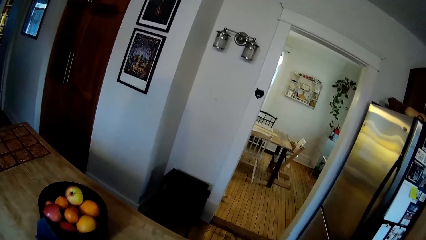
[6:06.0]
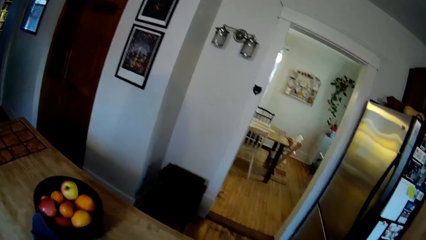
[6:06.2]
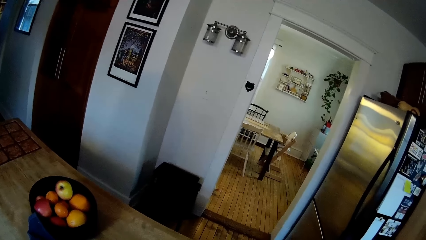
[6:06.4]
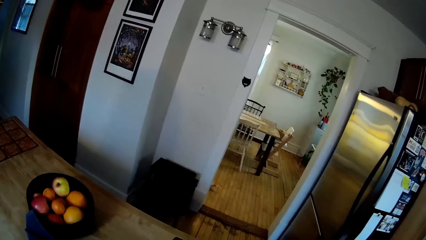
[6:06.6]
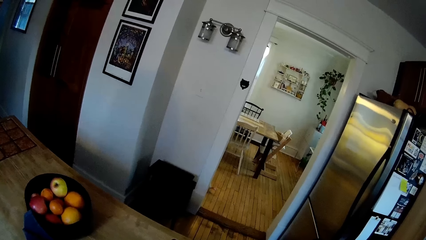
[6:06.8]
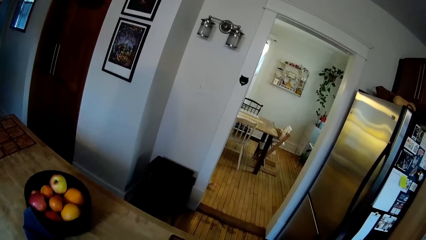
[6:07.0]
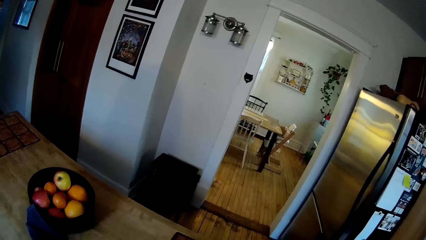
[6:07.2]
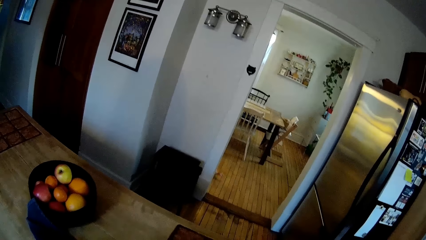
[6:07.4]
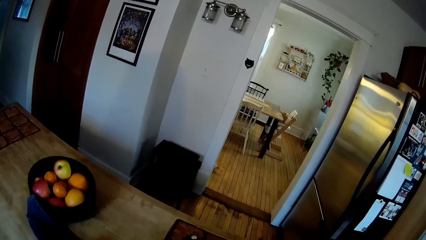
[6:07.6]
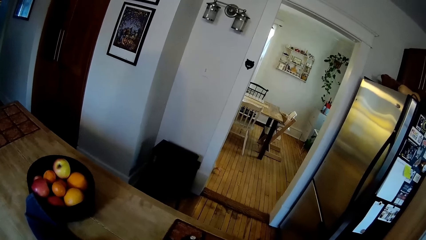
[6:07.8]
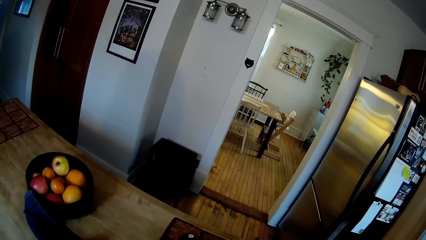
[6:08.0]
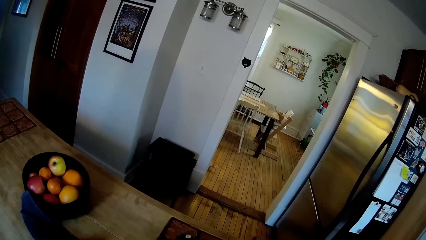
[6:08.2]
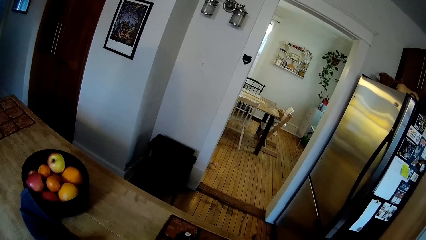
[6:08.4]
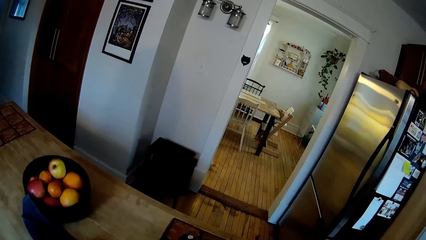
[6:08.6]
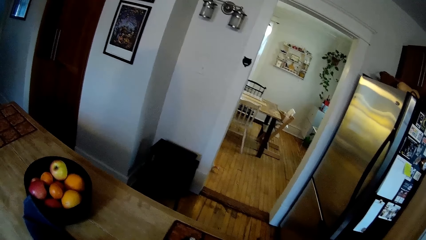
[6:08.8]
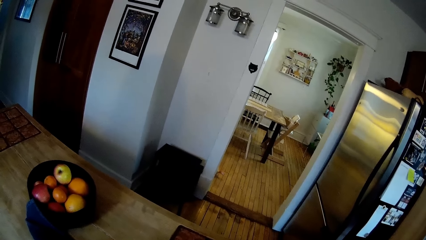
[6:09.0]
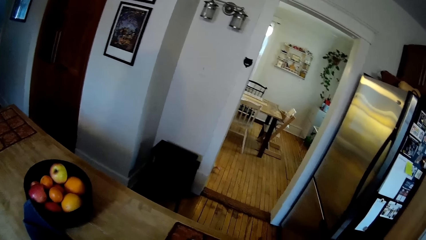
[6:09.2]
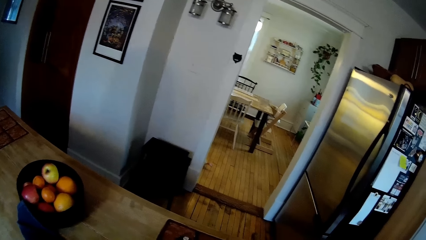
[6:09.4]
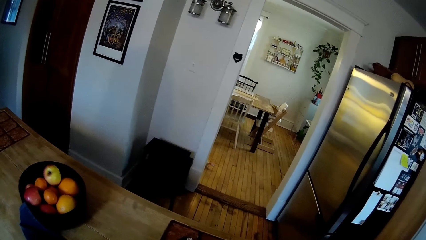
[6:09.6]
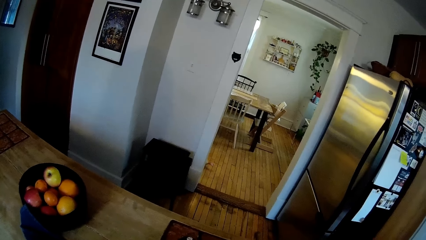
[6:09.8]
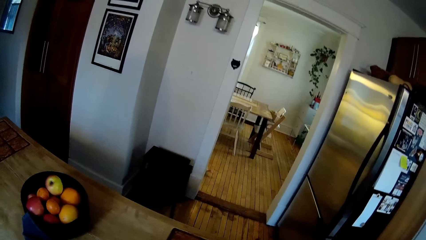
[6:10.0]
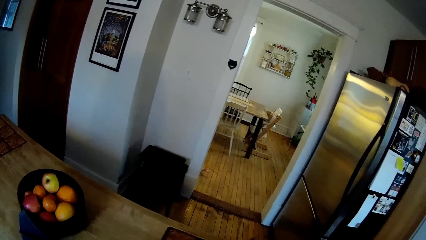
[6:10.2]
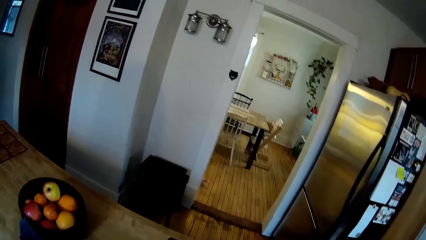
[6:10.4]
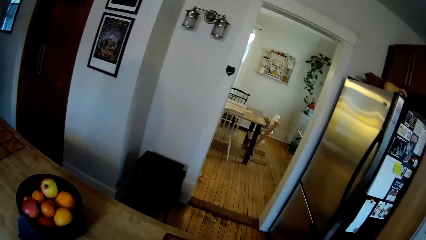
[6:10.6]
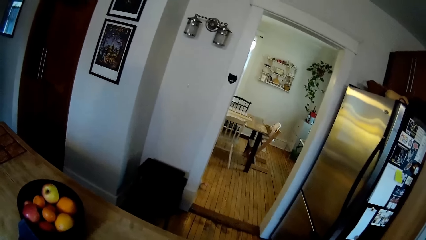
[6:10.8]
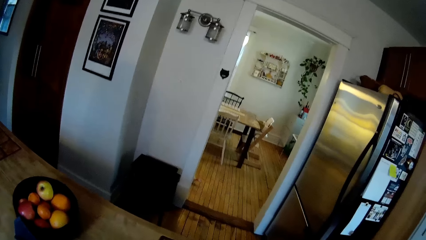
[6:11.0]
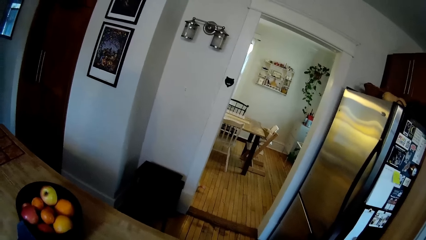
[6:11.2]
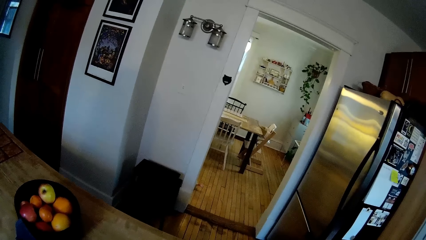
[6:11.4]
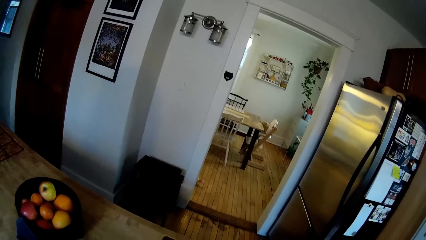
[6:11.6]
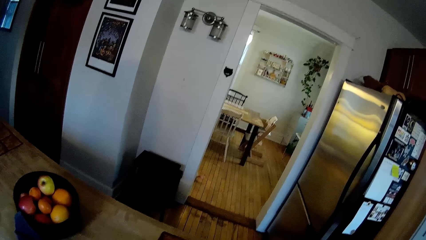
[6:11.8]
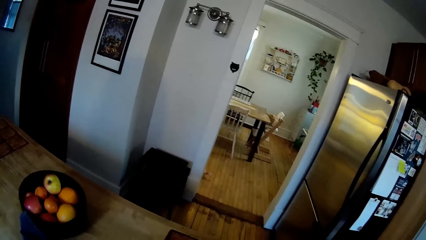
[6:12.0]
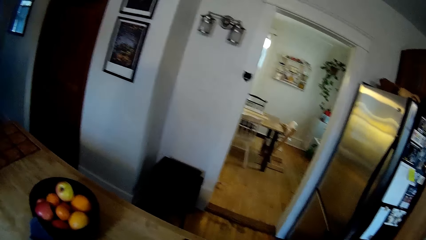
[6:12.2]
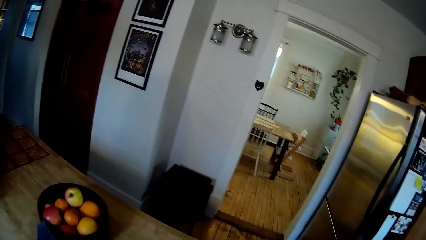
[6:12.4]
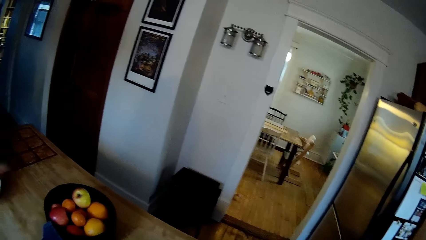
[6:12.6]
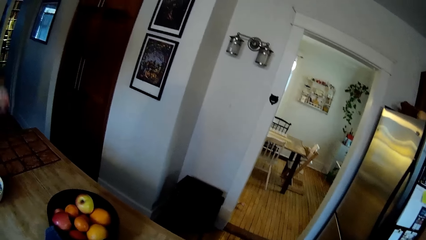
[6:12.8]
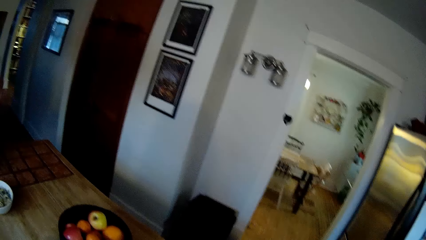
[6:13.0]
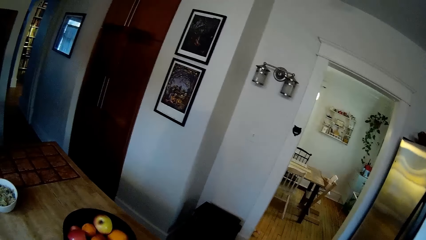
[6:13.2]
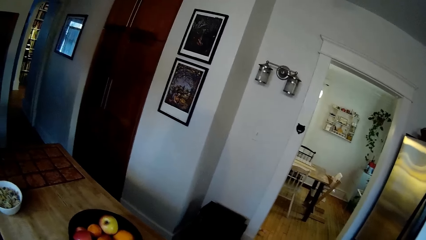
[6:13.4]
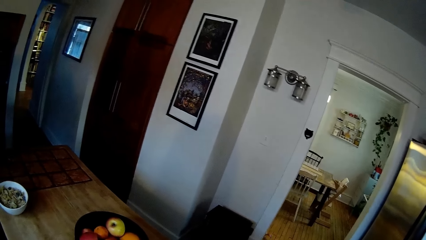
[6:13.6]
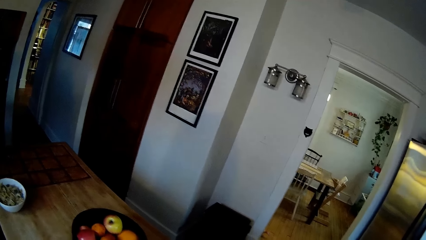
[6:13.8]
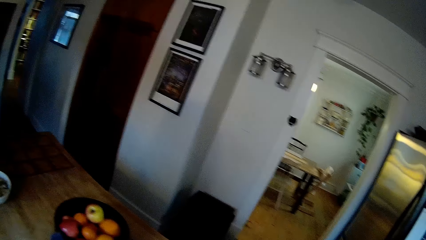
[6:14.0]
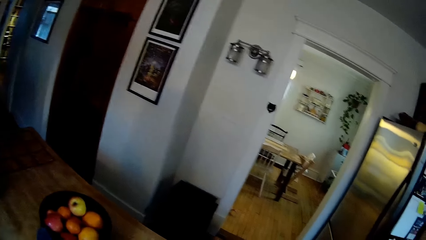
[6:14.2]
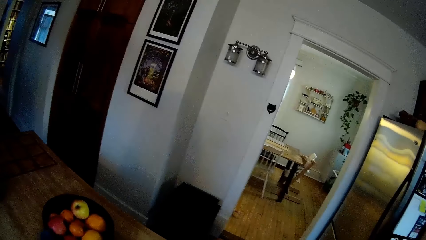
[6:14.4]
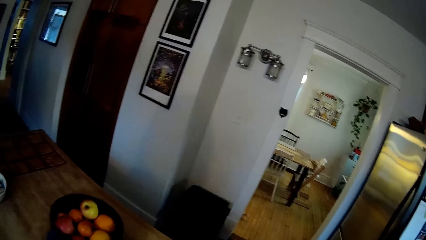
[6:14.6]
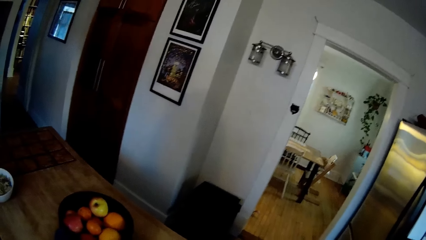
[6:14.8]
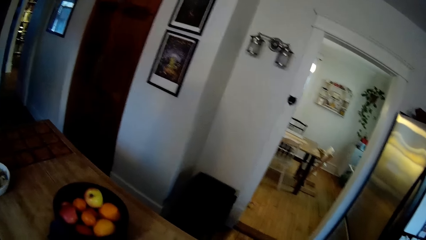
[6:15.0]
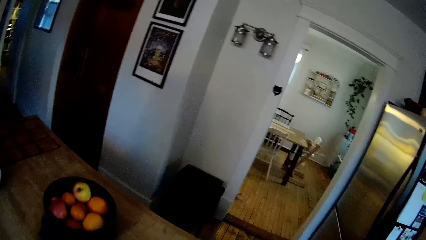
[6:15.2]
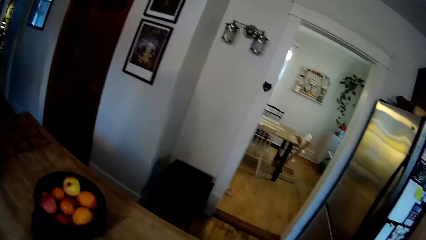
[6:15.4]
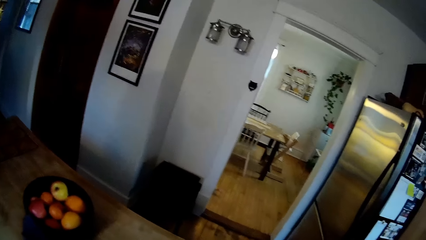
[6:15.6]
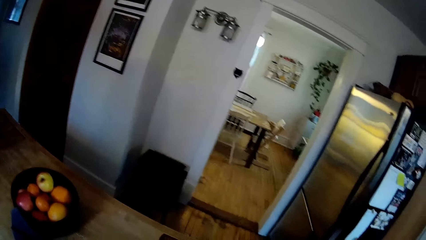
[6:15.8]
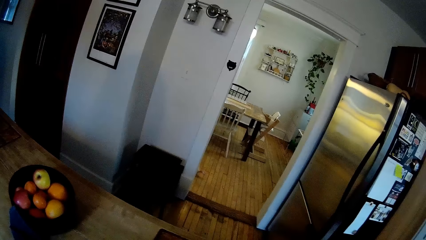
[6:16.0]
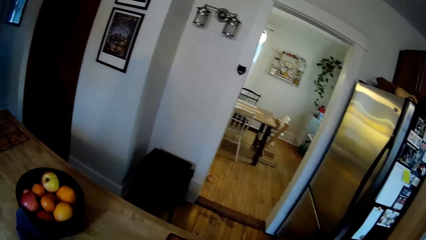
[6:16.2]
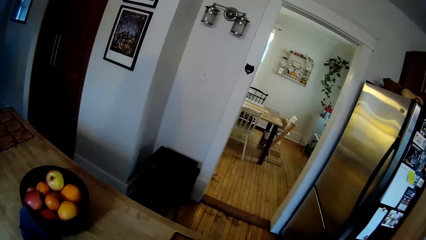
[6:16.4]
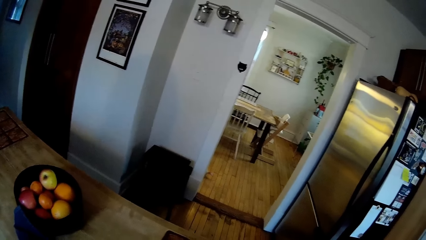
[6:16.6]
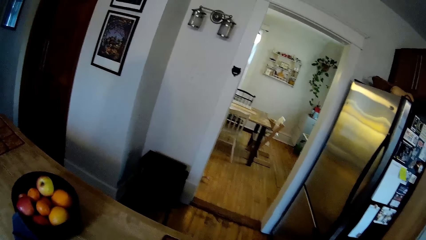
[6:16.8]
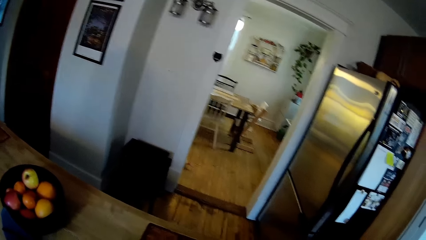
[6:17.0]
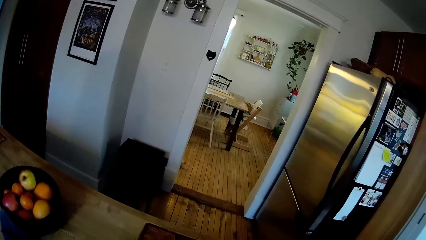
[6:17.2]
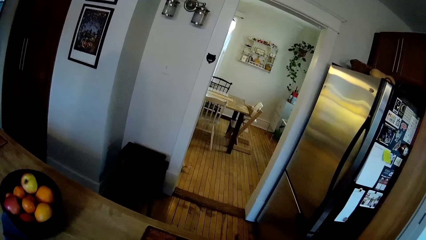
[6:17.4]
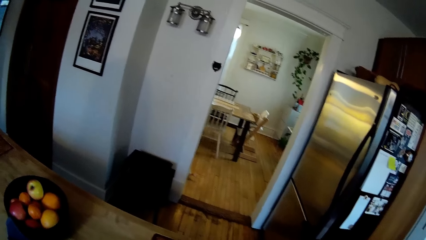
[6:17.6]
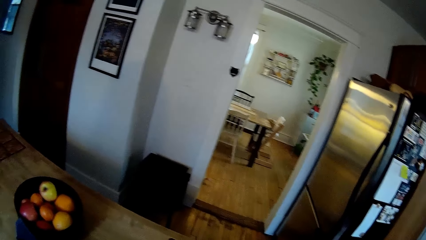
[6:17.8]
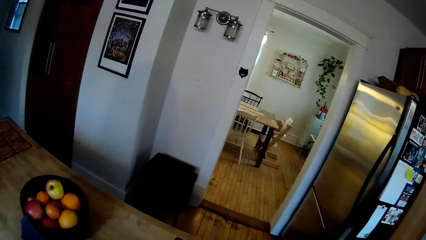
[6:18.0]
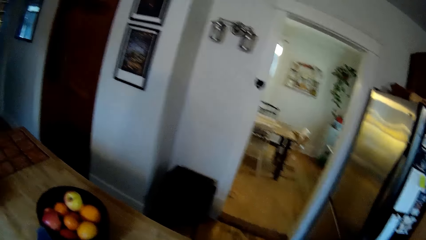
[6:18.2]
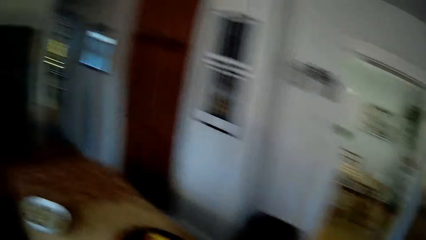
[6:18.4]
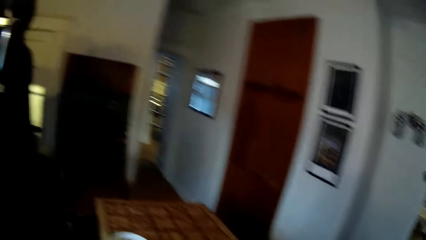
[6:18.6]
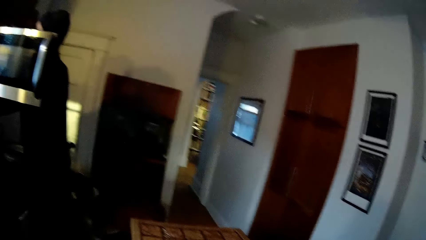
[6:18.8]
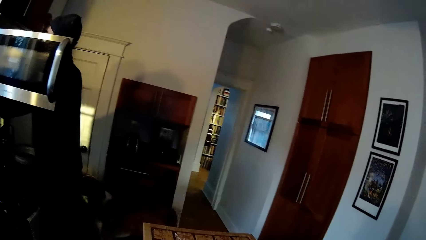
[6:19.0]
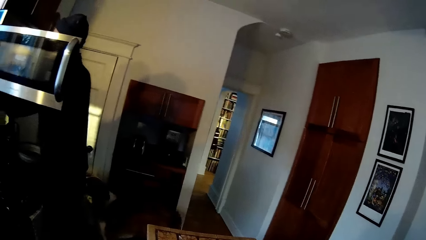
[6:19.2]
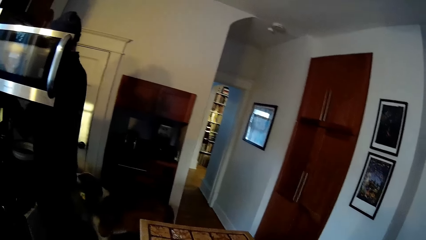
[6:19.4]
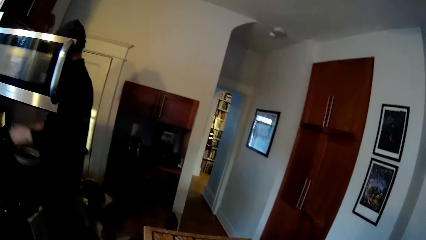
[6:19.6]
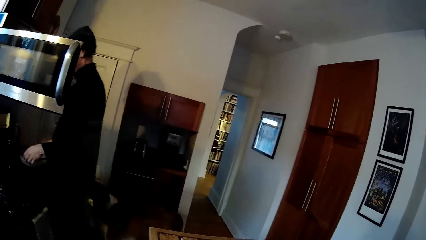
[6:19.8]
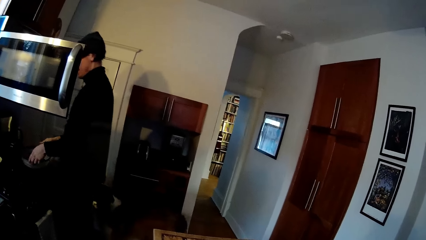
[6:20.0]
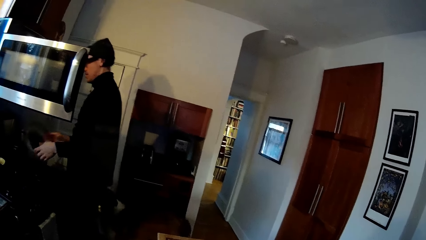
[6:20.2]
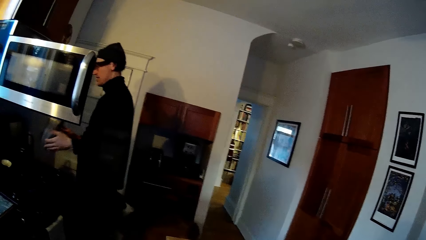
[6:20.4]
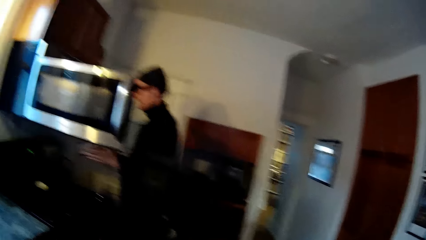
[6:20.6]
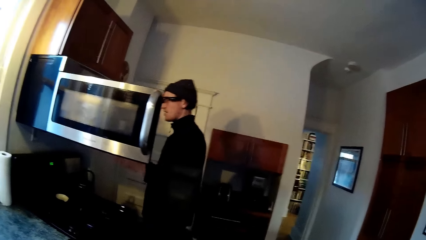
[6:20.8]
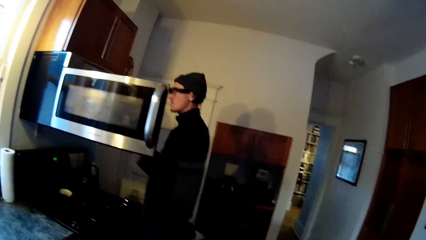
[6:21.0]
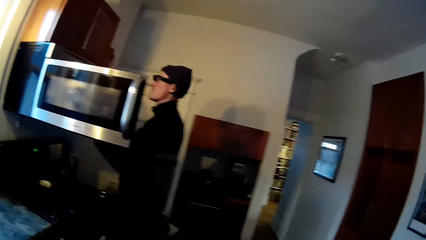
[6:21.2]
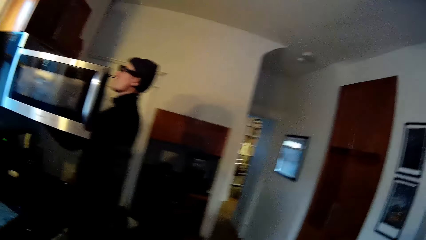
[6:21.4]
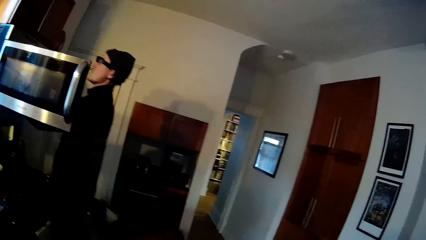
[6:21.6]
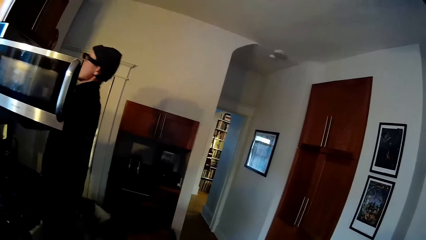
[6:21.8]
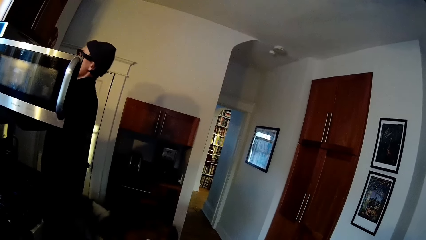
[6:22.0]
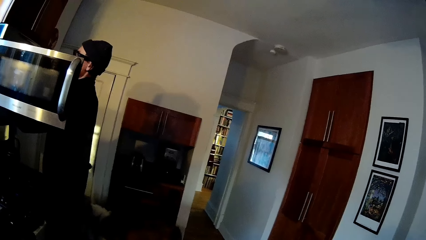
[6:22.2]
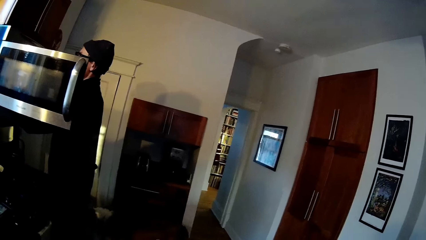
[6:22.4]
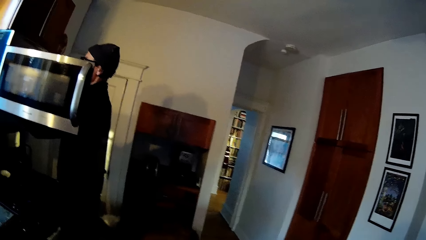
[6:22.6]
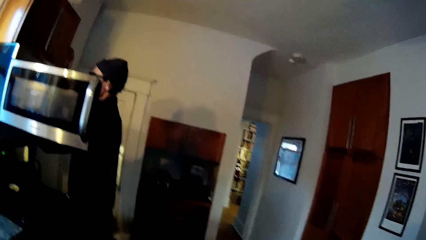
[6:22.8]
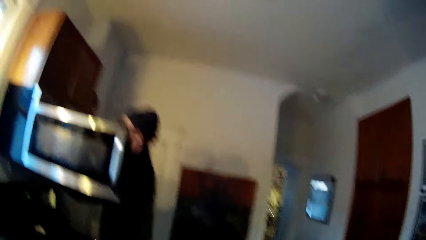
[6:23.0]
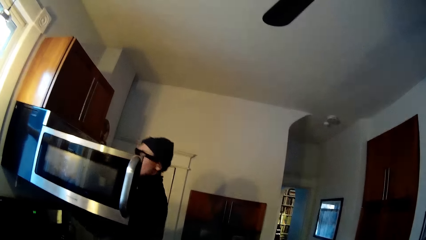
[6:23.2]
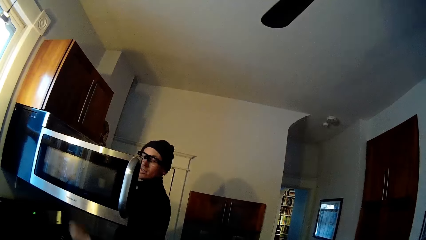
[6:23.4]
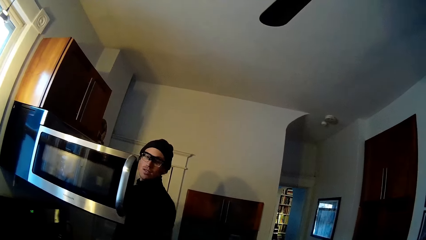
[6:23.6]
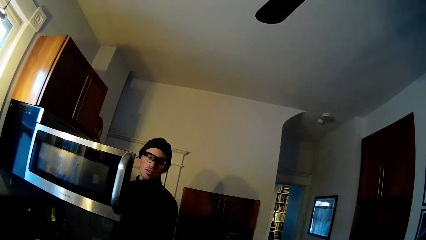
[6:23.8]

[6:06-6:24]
A man drops a white bowl on the table with his left hand. The camera wearer converses with the man. The man holds the microwave handle with his left hand. He picks up a lid from the kitchen counter with both of his hands and places the lid in the microwave with both of his hands.
